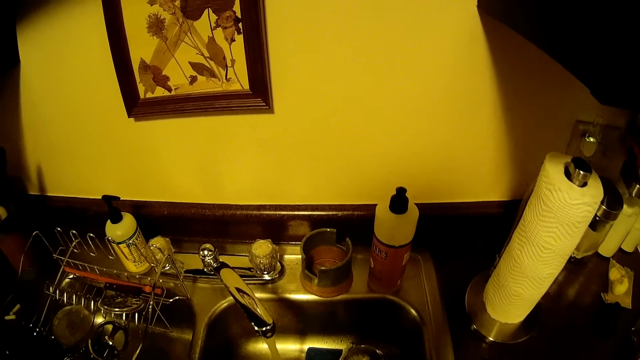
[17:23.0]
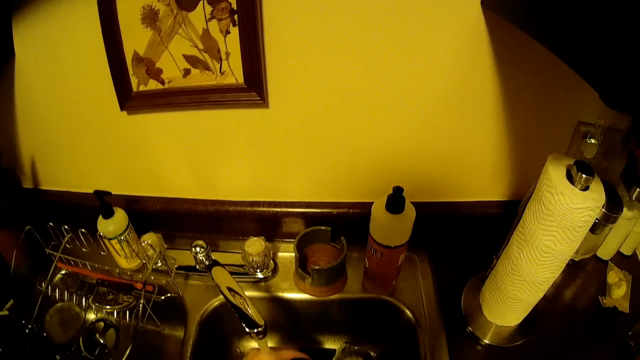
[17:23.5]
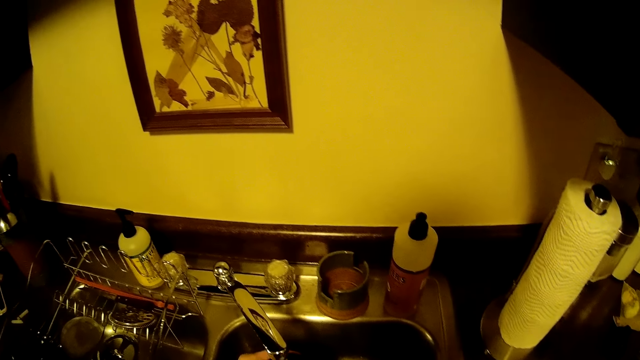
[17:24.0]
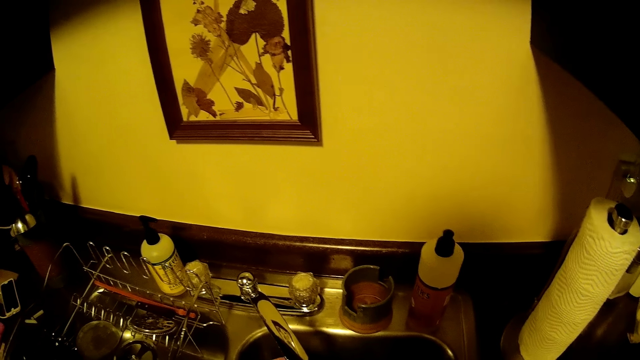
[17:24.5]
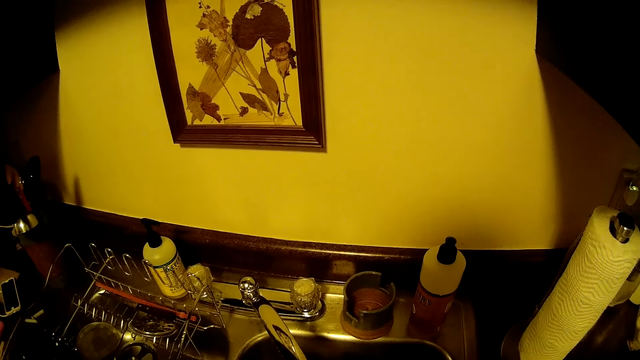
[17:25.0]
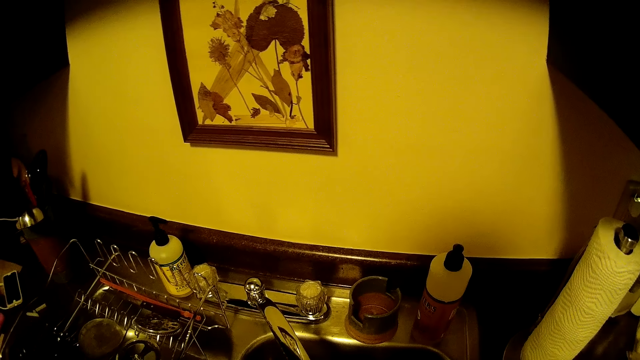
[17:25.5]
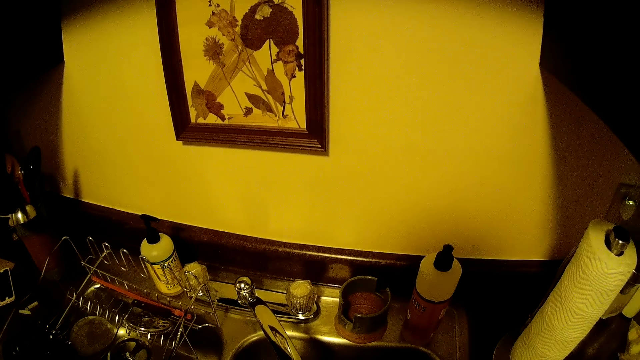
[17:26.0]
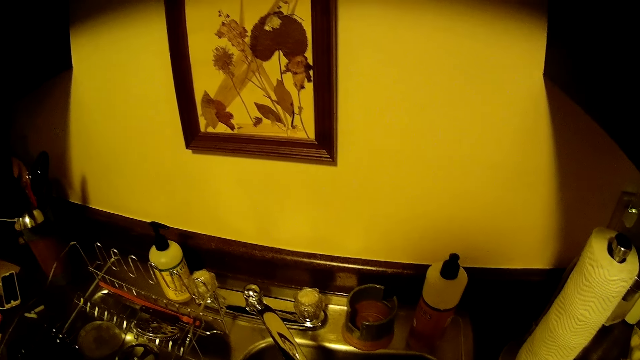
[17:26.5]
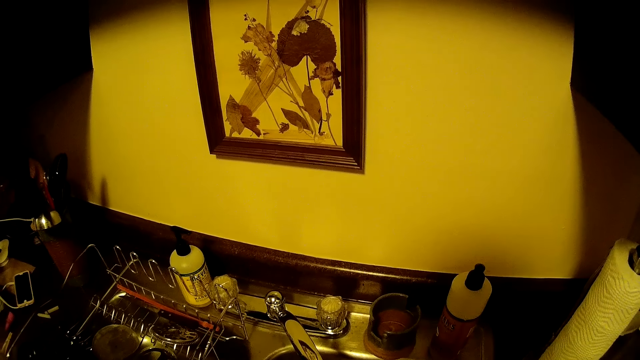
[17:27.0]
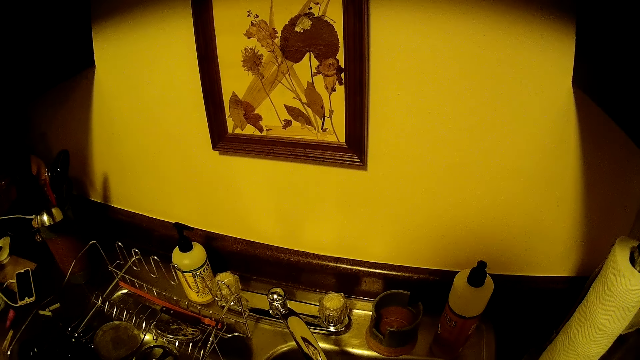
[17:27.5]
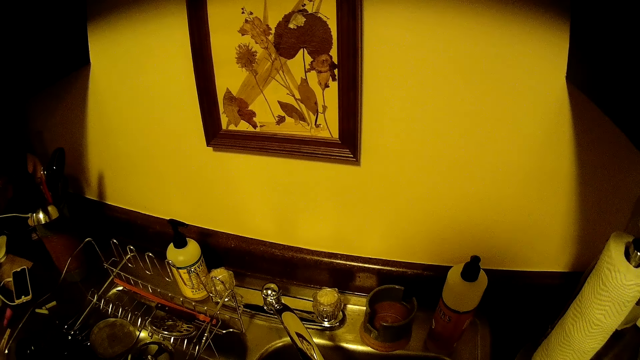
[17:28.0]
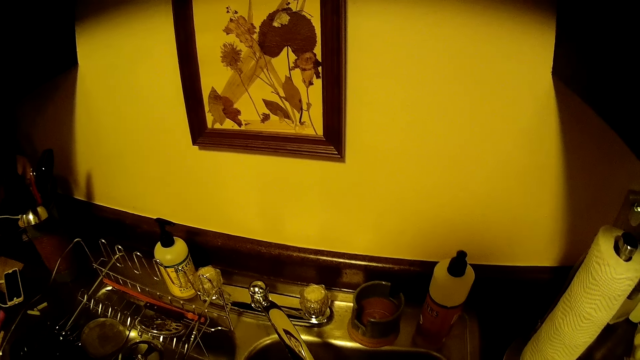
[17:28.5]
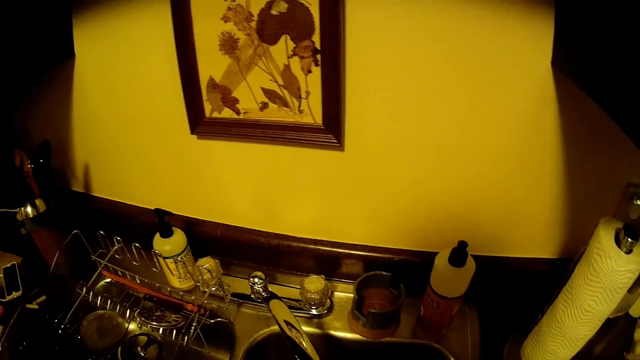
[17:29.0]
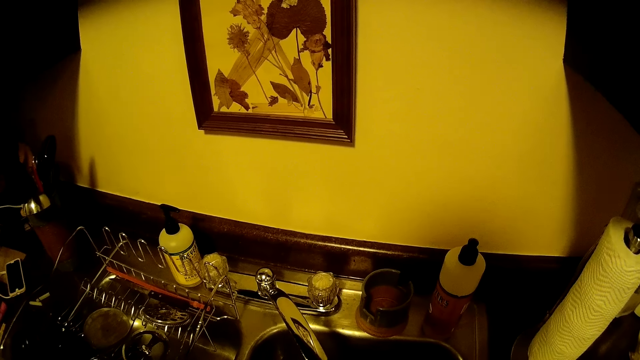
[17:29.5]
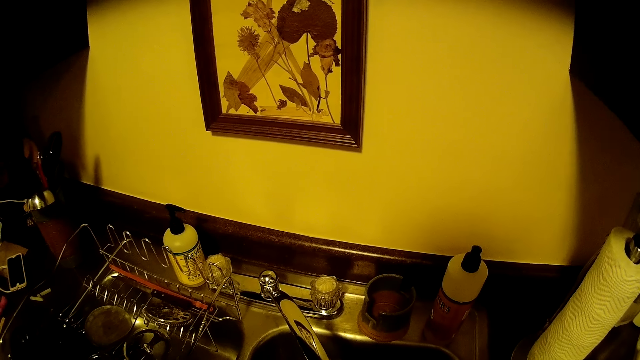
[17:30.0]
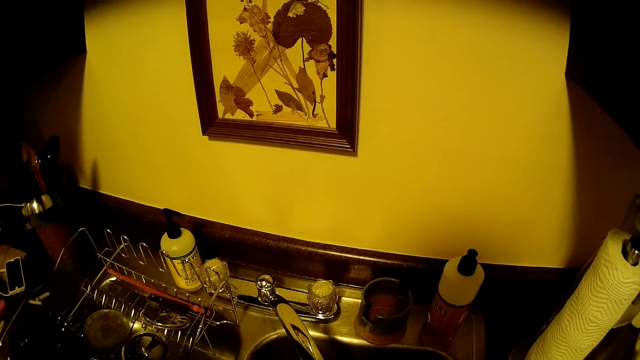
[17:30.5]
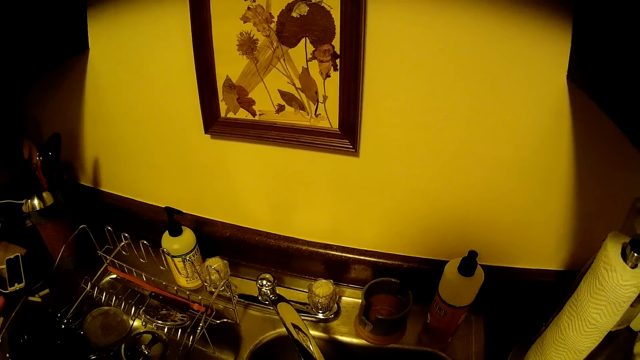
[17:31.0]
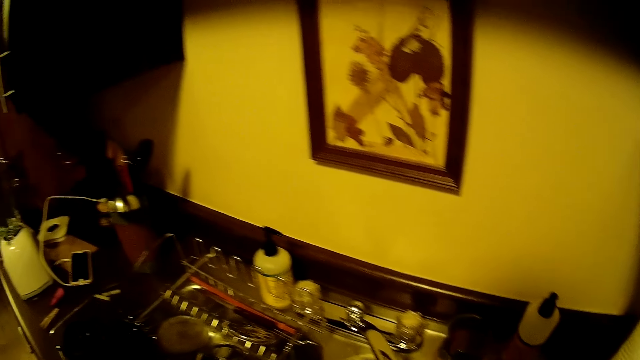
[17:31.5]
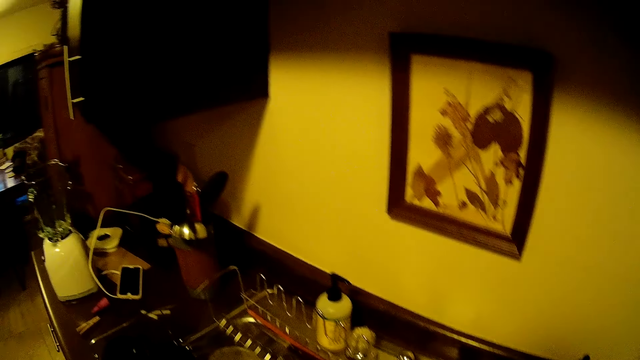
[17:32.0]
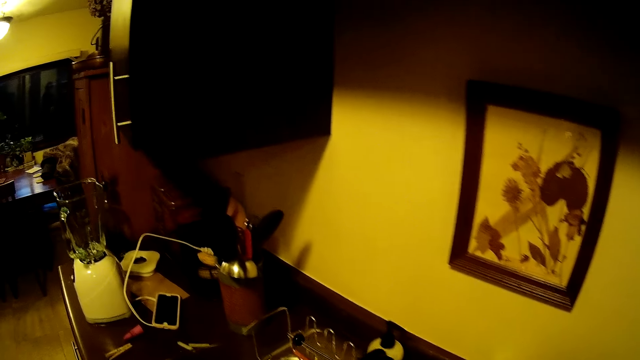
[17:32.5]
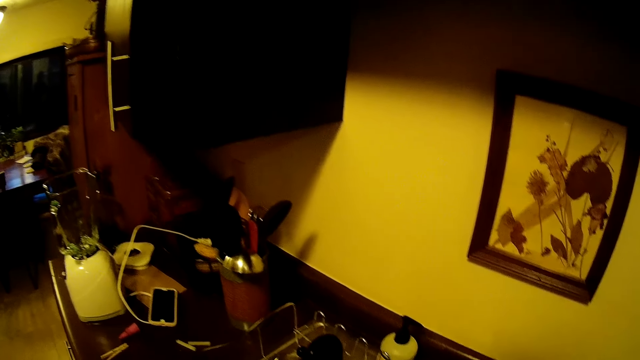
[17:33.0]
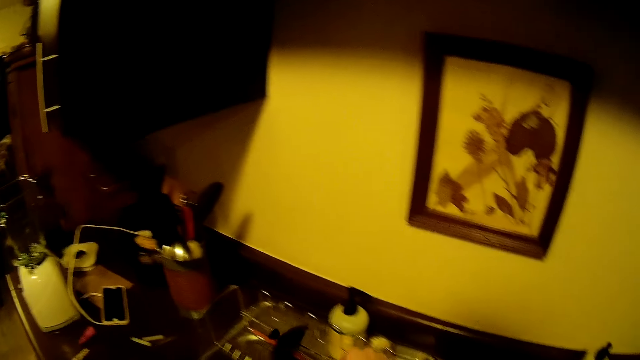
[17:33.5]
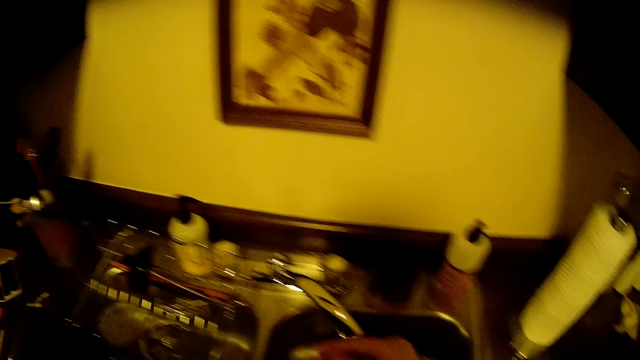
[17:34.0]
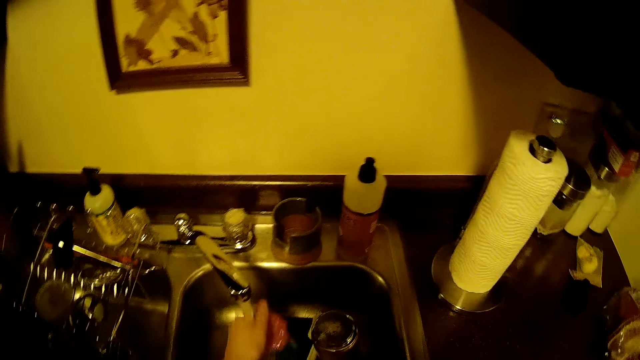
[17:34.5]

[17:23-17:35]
The camera wearer places the coffee compressor plunger, rod & lid on the plate rack with his left hand.

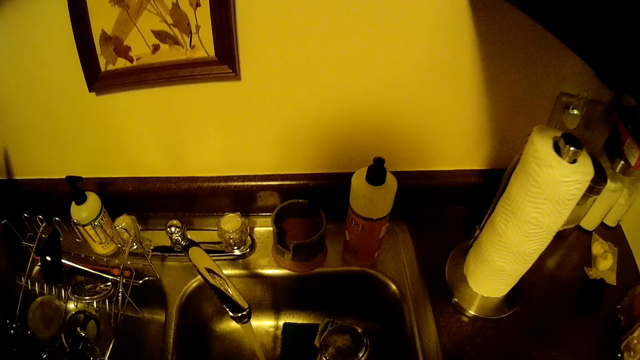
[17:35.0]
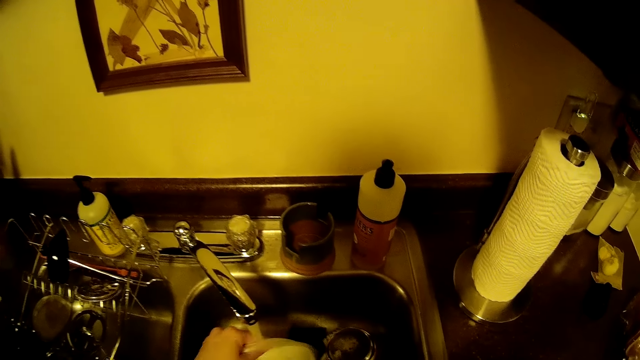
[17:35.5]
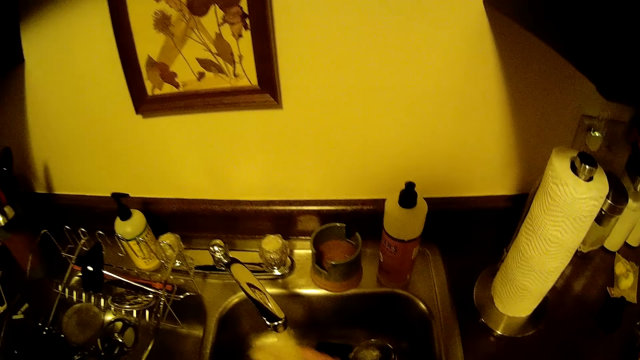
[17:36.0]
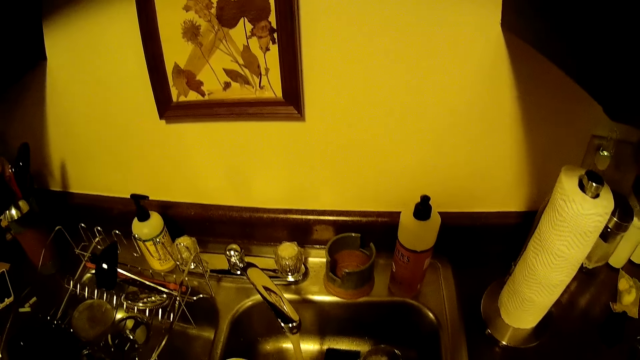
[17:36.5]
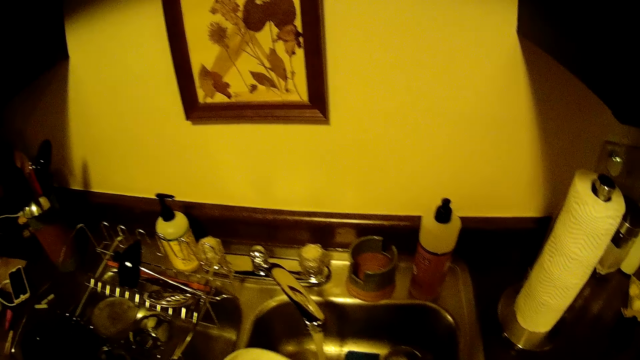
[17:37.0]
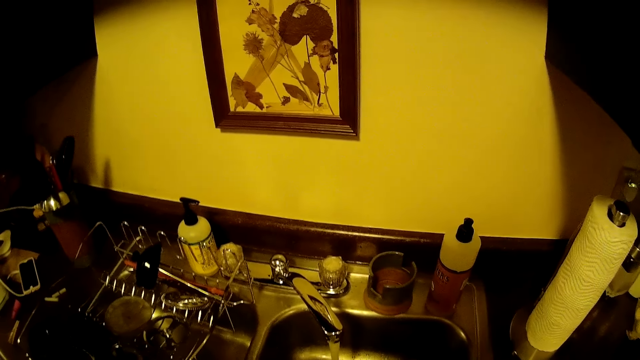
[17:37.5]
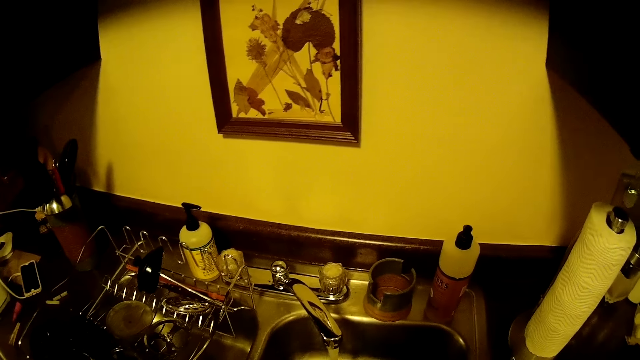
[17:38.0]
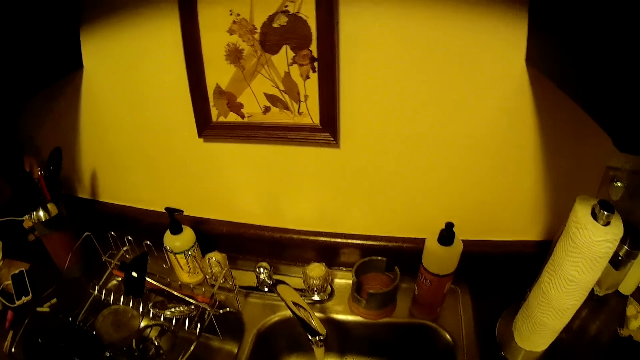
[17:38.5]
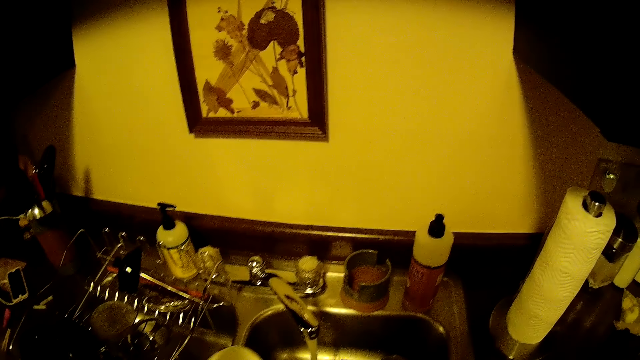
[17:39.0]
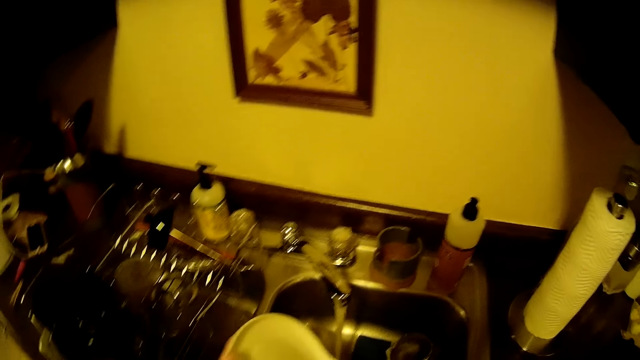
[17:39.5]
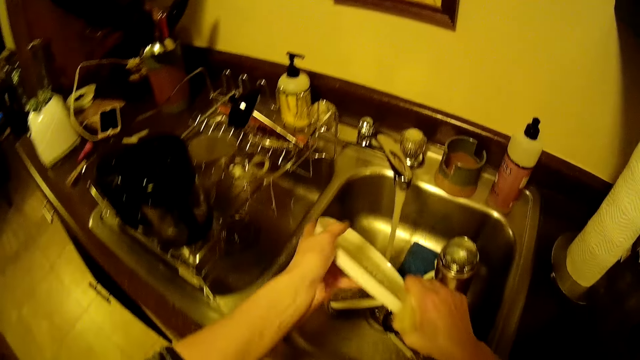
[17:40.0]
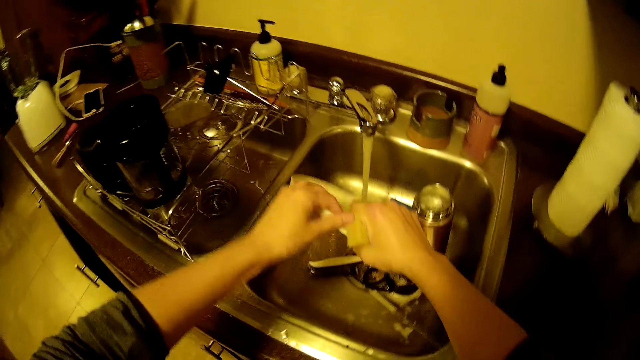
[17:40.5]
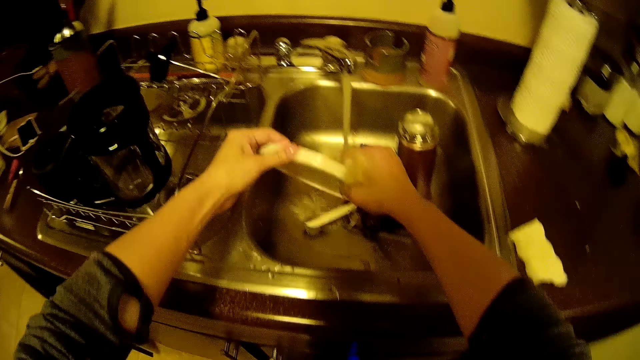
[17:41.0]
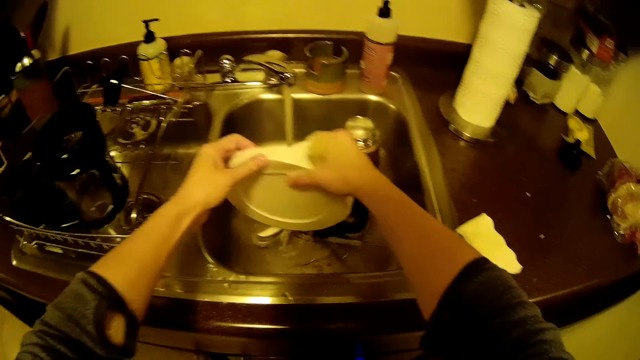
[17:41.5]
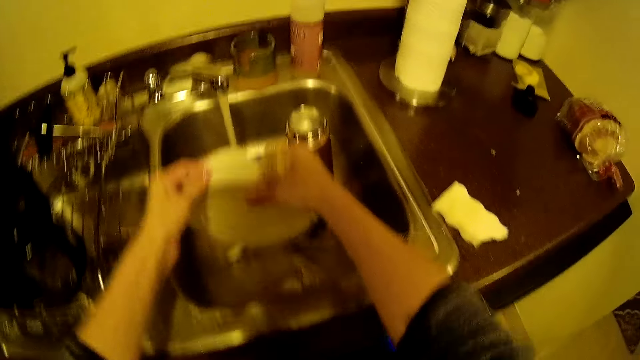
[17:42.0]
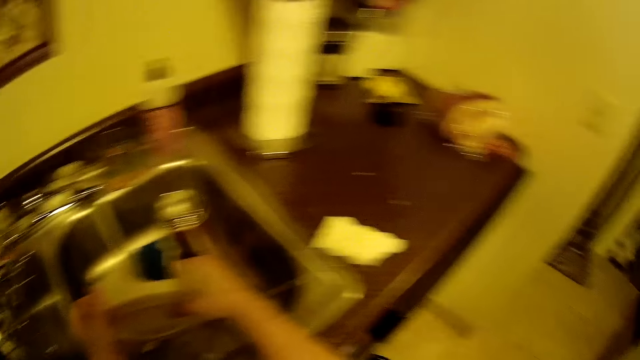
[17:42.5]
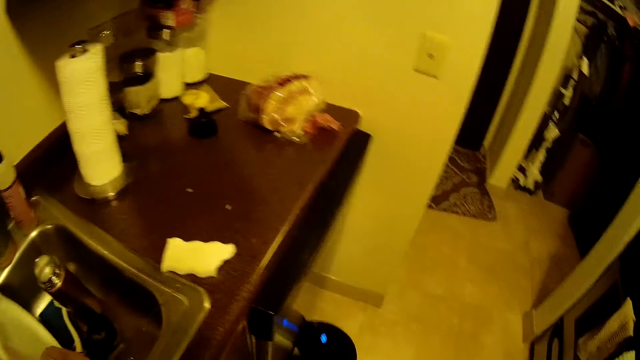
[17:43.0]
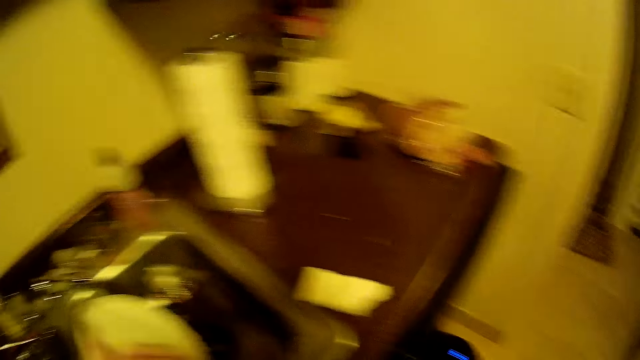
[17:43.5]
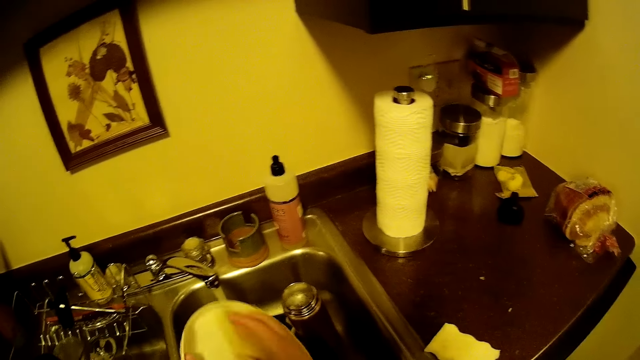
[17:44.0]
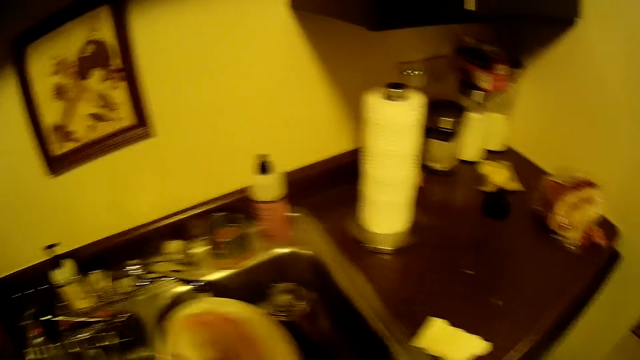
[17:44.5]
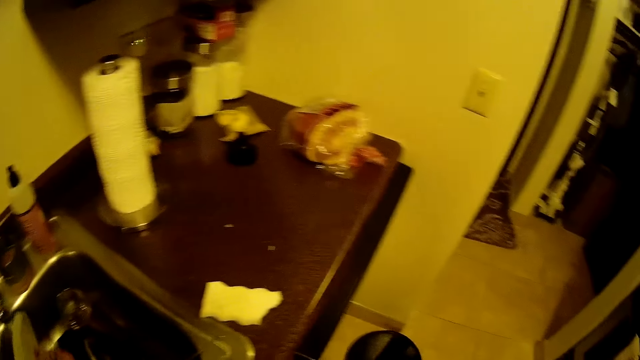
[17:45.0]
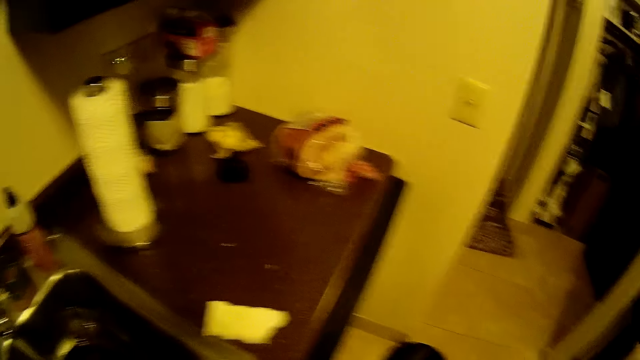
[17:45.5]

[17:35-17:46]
The camera wearer grabs a plate from the sink. He washes the plate in his left hand with the sponge in his right hand. He wets the scouring pad and scrubs the container with the scouring pad.
